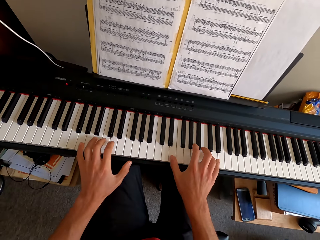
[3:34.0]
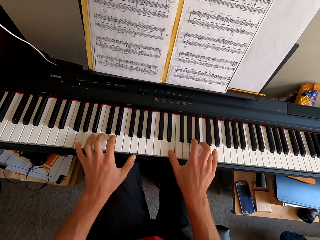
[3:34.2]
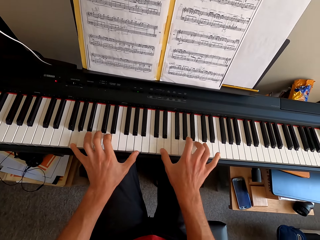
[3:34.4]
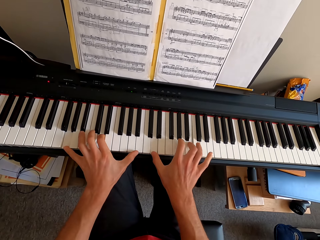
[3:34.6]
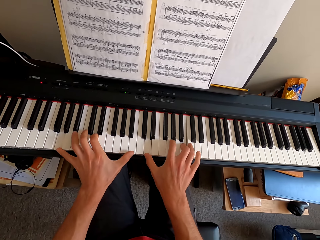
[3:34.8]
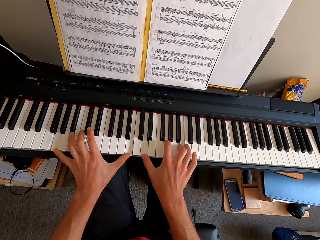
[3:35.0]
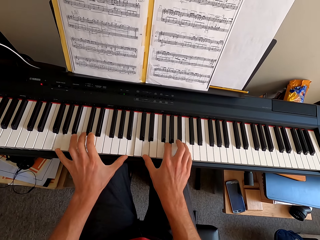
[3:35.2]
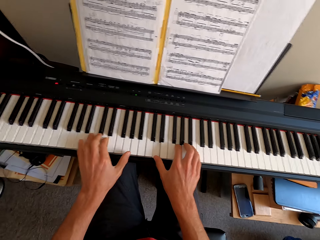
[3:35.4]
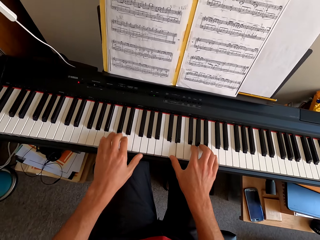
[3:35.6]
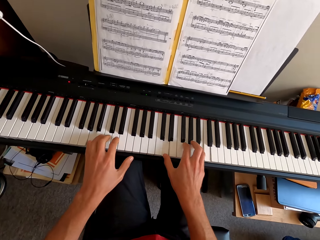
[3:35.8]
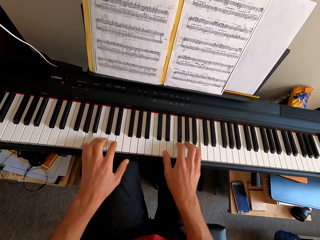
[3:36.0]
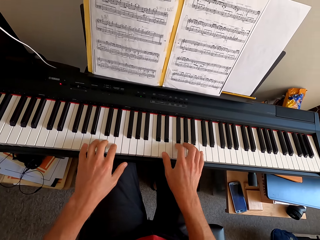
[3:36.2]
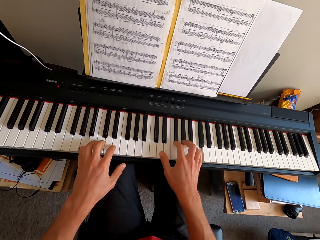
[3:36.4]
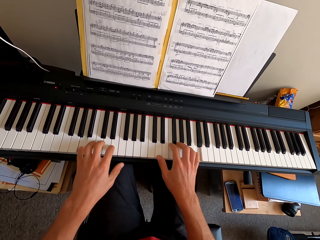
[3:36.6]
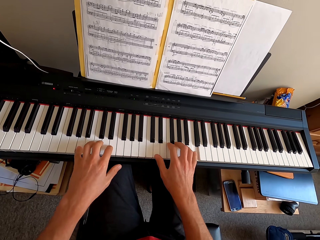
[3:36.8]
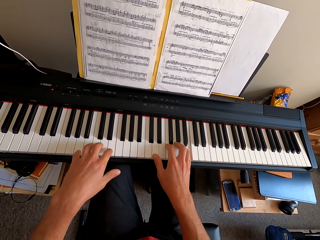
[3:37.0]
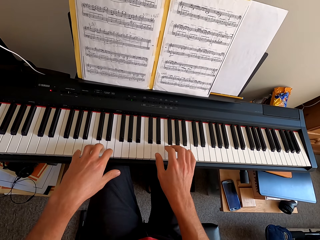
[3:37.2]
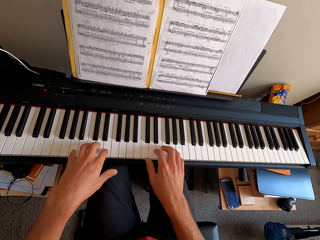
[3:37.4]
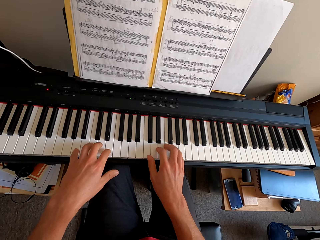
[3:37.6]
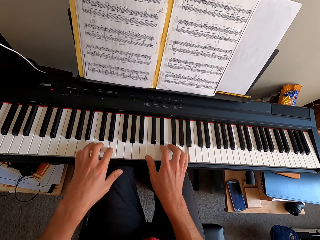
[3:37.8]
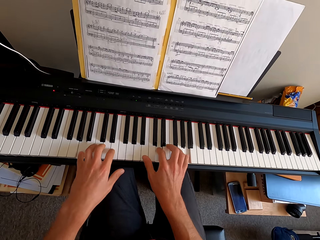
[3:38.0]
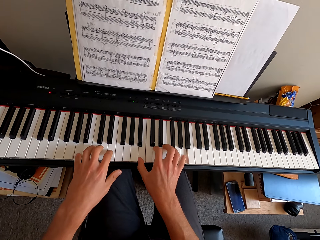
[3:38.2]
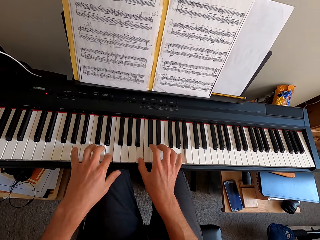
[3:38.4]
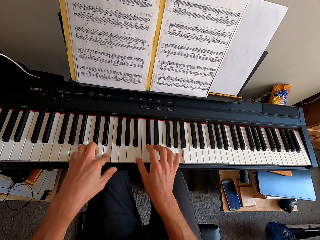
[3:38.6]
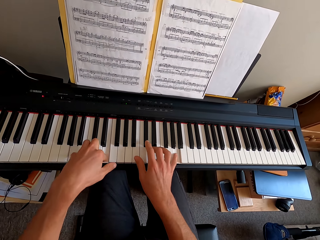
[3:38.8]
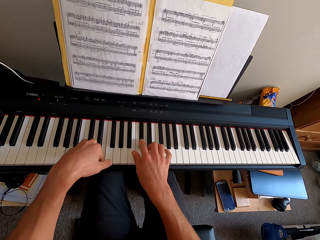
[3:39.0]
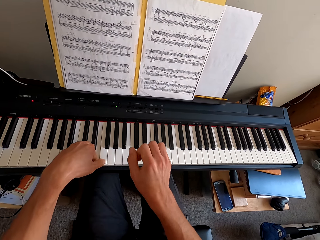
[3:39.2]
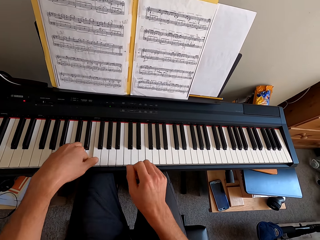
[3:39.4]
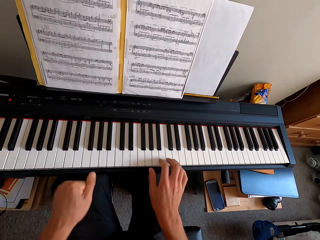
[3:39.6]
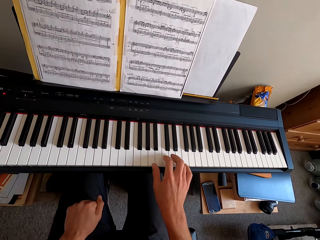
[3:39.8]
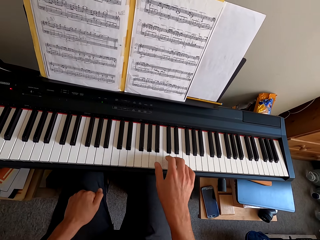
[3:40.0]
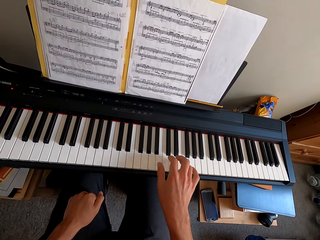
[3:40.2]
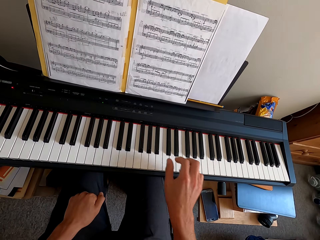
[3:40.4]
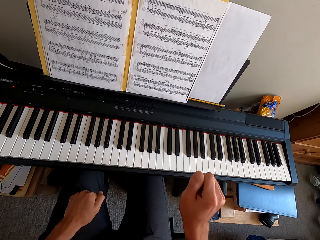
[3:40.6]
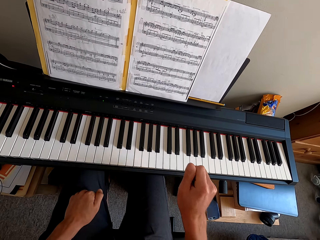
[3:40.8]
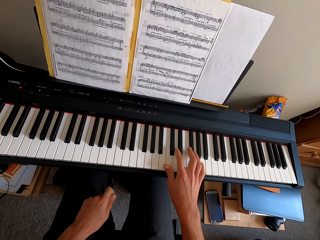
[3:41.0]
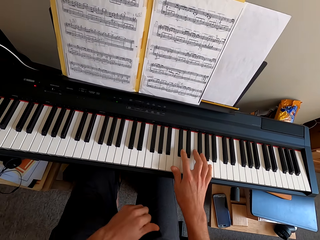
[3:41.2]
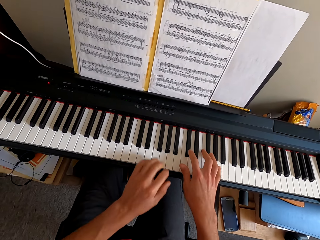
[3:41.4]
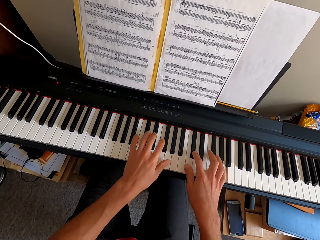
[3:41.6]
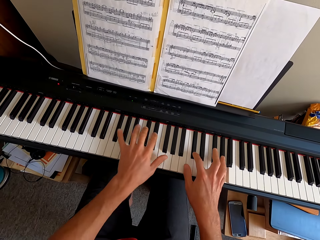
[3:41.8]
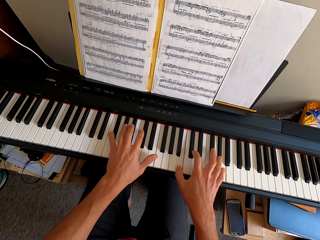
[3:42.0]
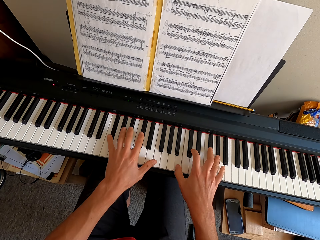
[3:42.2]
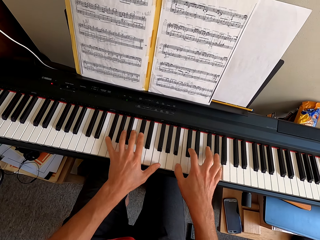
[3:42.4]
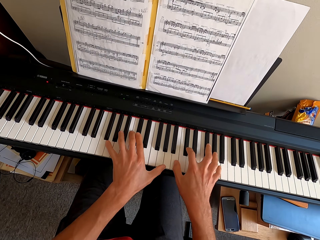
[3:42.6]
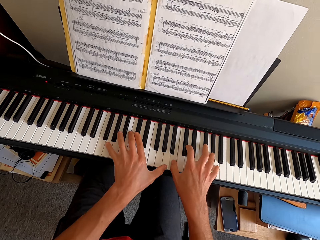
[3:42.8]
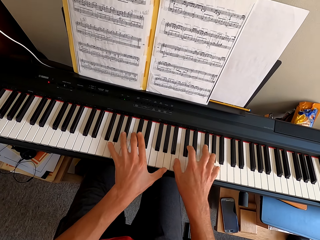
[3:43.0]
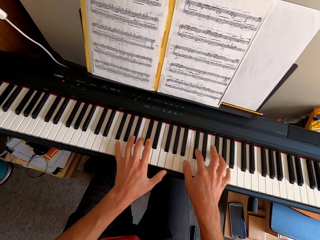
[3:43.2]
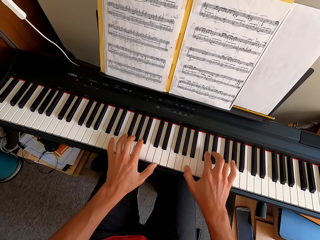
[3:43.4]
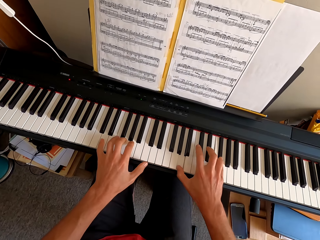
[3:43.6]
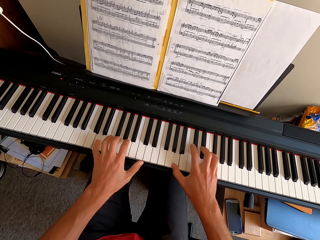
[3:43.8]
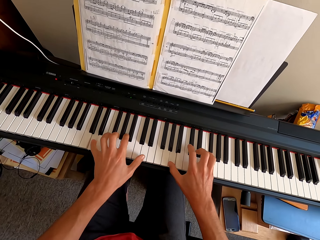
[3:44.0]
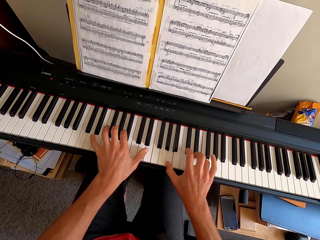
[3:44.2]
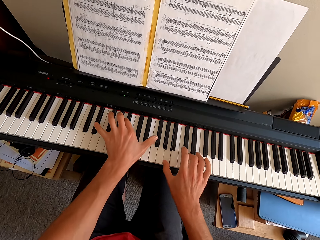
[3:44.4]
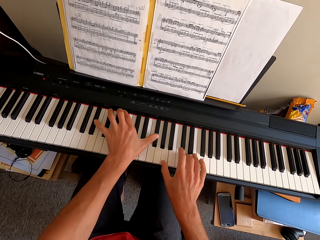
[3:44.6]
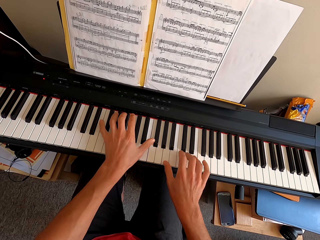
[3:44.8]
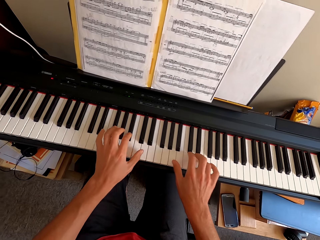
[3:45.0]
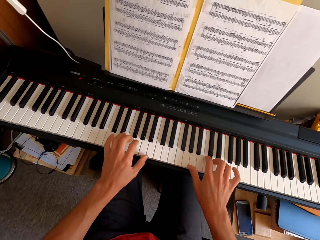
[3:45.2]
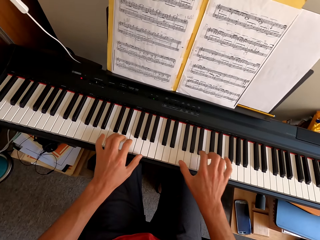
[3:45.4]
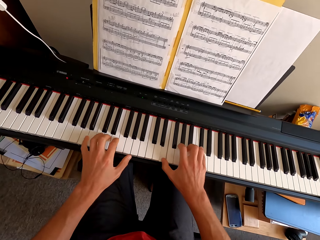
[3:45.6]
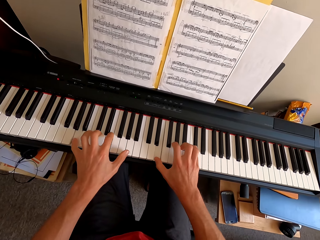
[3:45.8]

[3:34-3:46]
The camera wearer pulls his hand off the keyboard. He puts his hand on his leg. He plays the keyboard. He puts his hand on his leg. He plays the keyboard. He plays the keyboard with both hands.

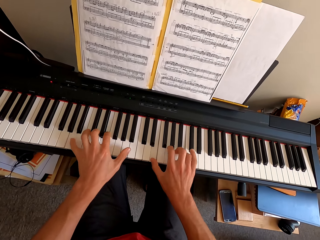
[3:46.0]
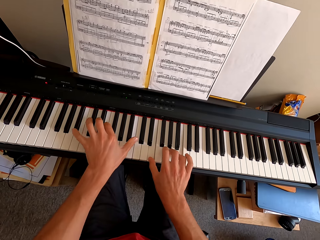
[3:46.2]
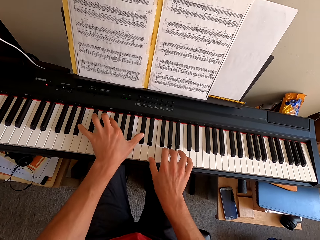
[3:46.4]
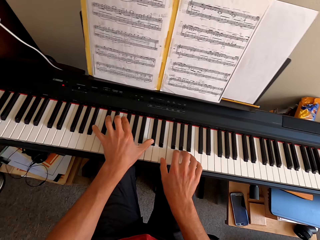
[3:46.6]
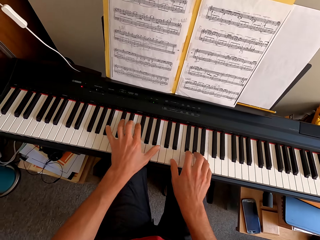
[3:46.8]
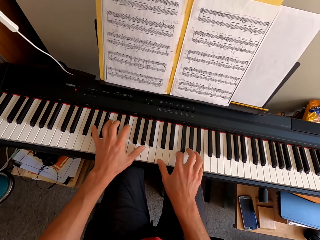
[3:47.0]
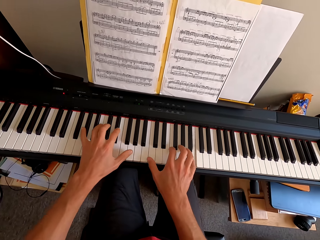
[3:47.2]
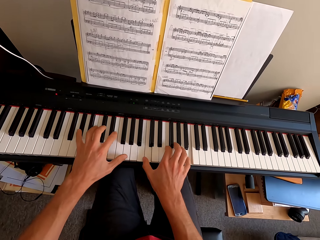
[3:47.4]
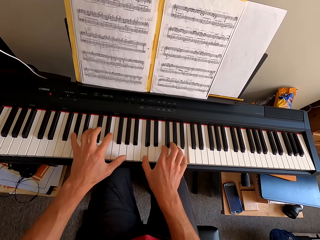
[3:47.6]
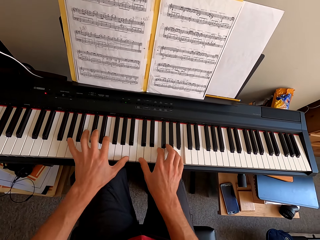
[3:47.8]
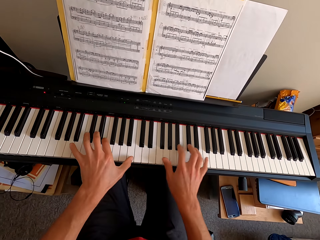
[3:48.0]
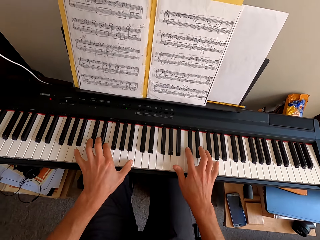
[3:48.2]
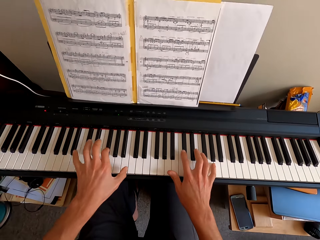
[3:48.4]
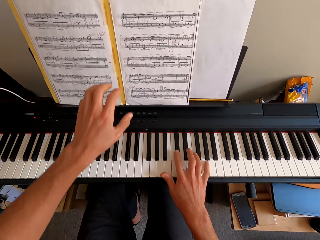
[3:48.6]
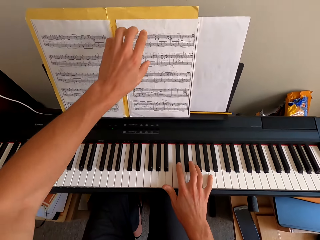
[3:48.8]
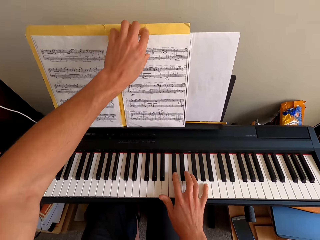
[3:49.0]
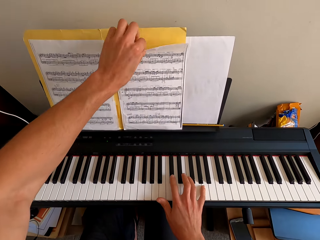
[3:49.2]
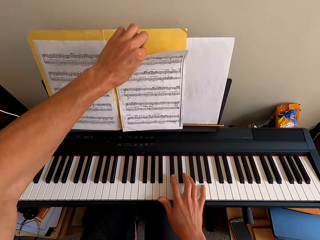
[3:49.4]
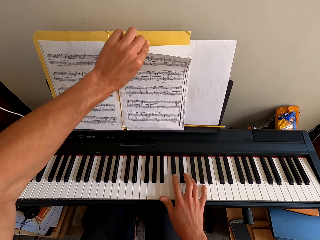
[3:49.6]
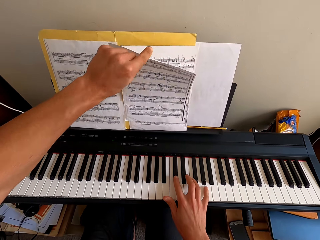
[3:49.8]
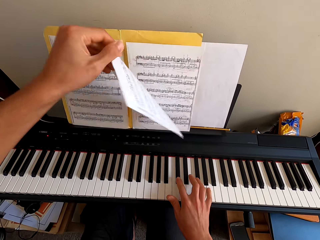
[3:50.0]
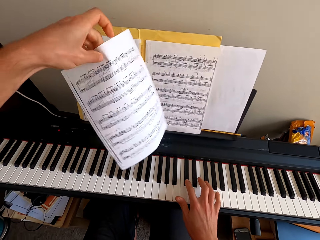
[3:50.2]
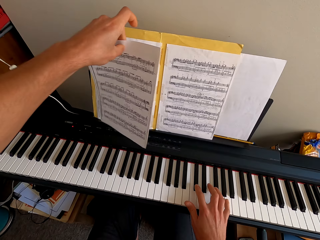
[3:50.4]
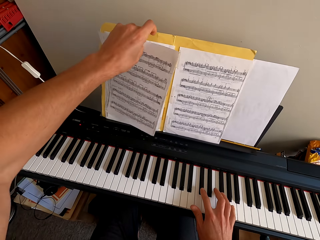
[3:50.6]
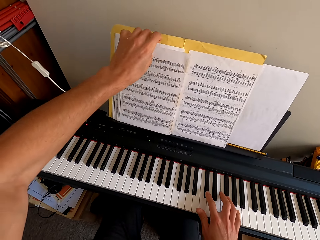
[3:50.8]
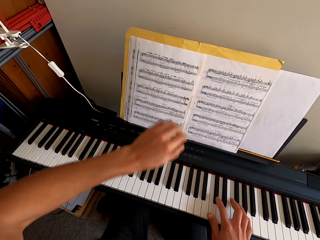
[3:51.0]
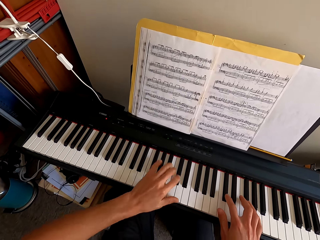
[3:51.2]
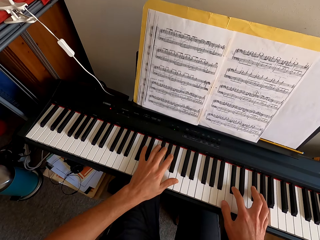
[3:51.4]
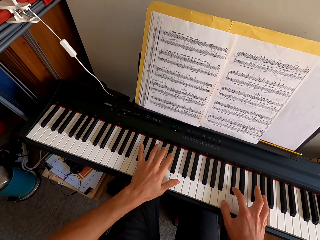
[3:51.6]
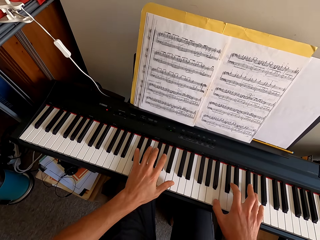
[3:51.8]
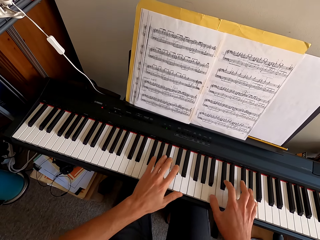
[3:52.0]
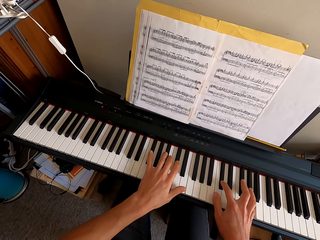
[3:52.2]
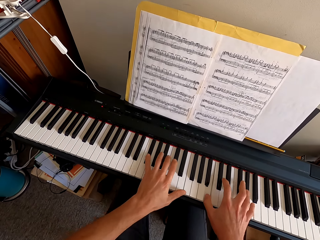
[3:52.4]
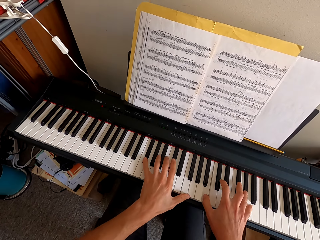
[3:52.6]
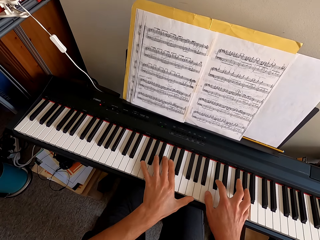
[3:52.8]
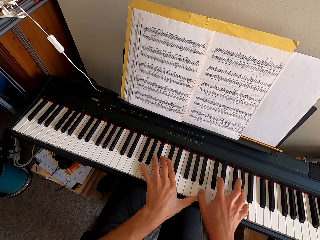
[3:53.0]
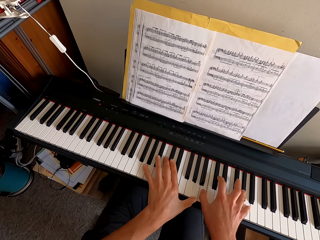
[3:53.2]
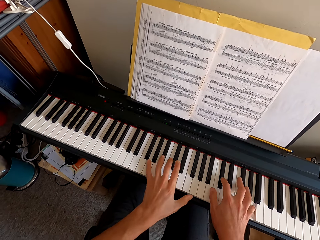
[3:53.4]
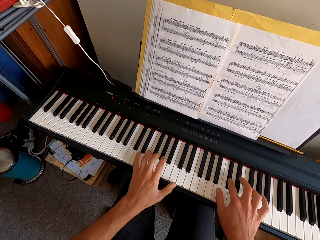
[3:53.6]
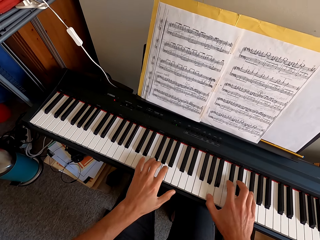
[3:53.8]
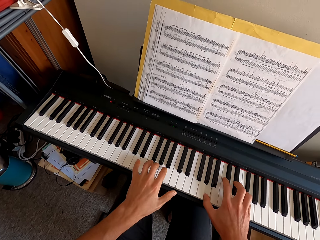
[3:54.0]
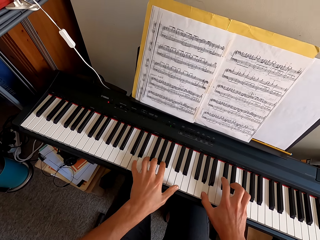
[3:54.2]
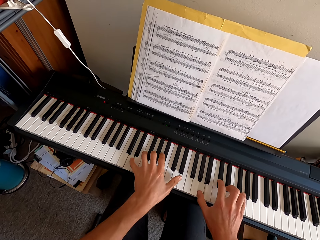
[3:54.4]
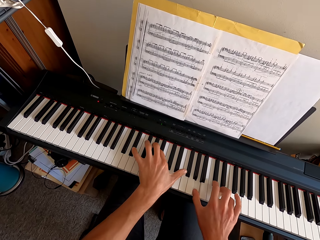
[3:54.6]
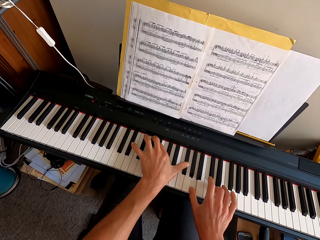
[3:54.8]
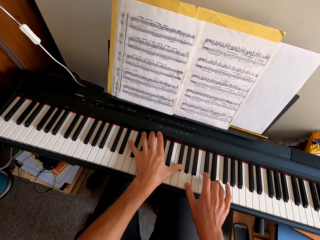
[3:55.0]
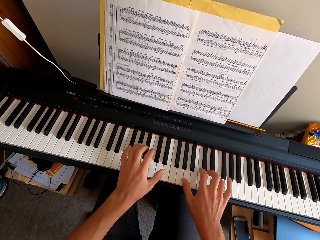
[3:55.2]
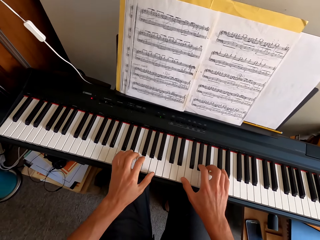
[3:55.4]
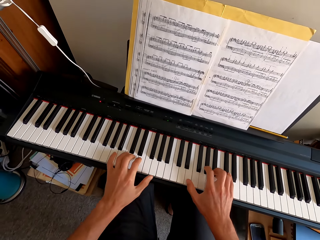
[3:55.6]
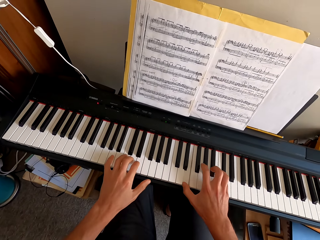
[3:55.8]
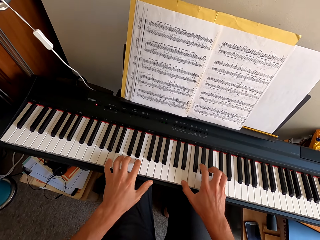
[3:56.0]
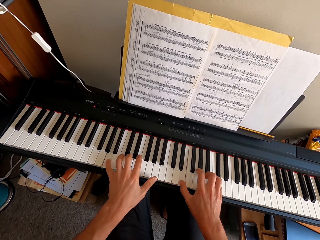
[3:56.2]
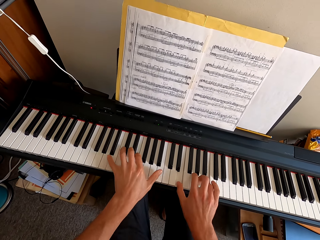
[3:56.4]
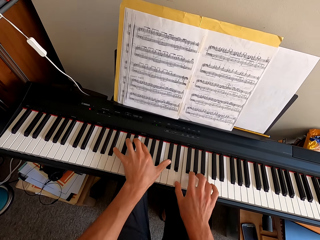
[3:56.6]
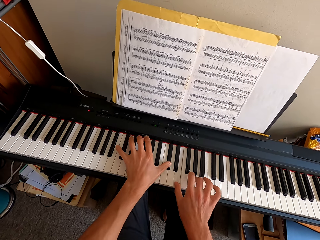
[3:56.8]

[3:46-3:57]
The camera wearer pulls his hand off the keyboard. He flips a paper. He plays the keyboard with both hands.
